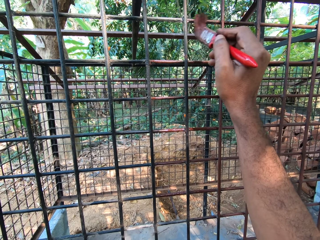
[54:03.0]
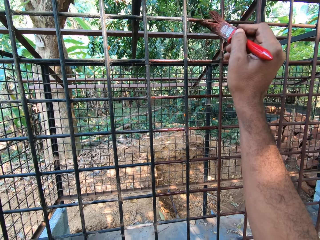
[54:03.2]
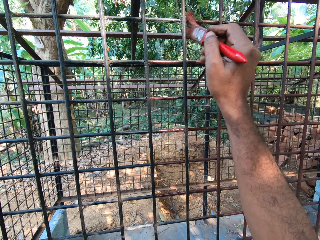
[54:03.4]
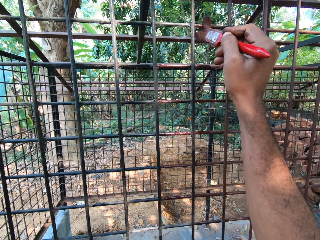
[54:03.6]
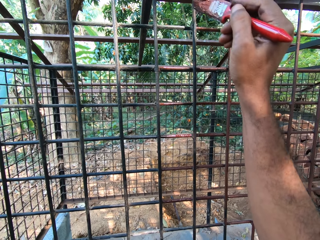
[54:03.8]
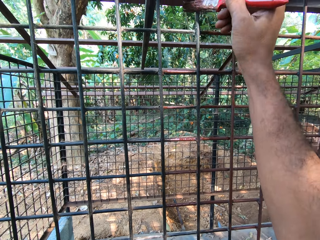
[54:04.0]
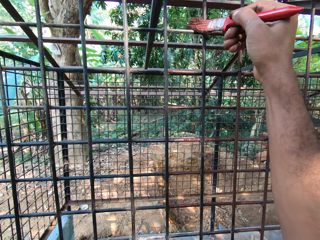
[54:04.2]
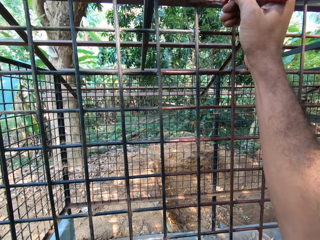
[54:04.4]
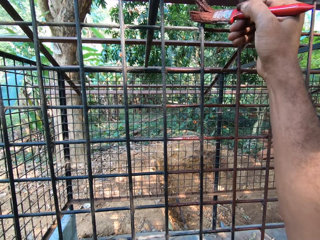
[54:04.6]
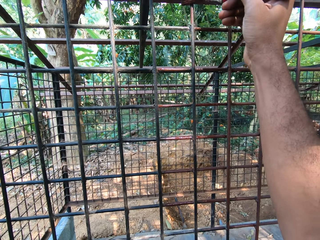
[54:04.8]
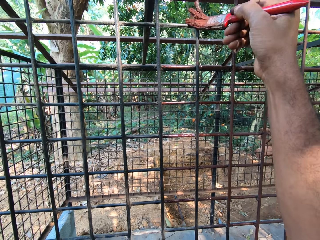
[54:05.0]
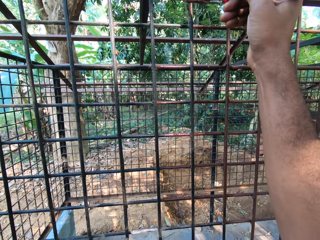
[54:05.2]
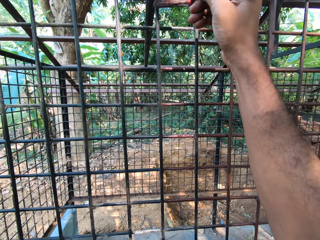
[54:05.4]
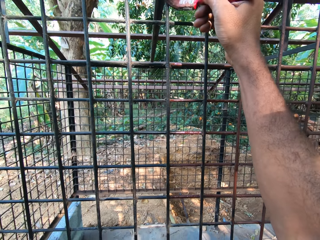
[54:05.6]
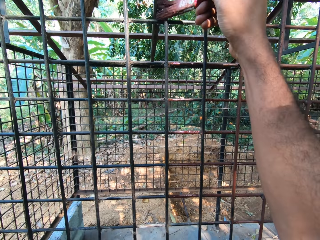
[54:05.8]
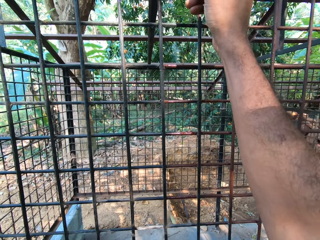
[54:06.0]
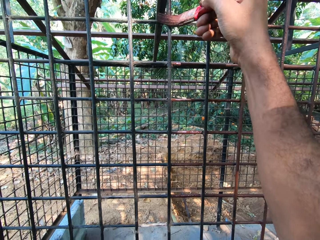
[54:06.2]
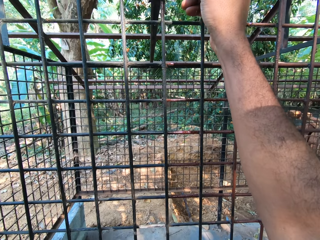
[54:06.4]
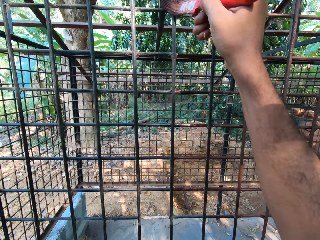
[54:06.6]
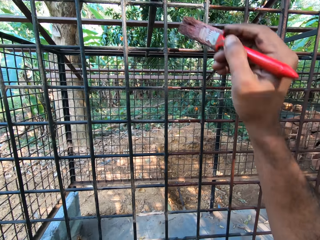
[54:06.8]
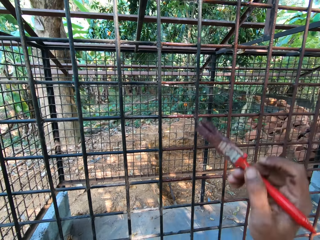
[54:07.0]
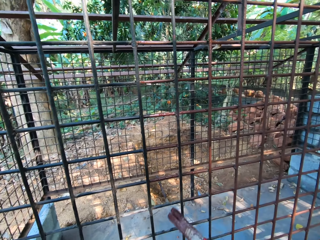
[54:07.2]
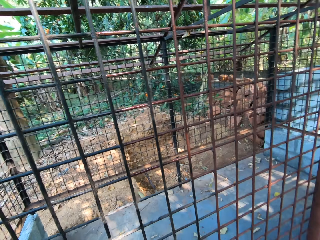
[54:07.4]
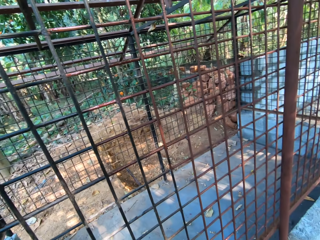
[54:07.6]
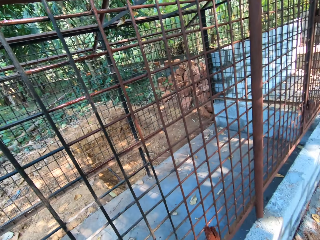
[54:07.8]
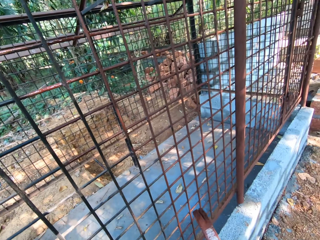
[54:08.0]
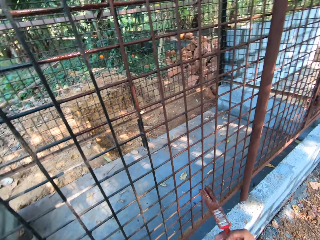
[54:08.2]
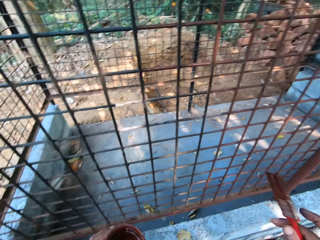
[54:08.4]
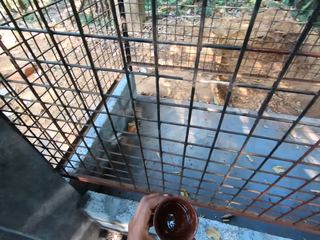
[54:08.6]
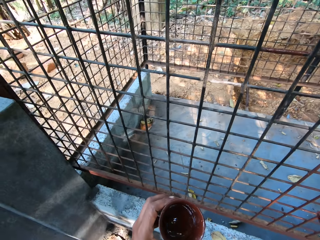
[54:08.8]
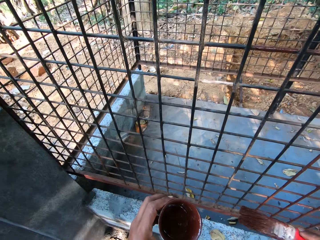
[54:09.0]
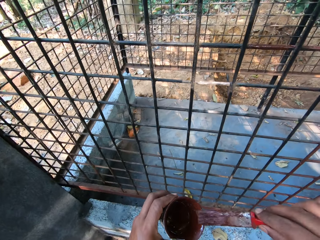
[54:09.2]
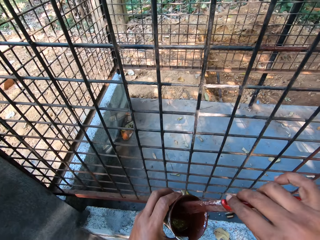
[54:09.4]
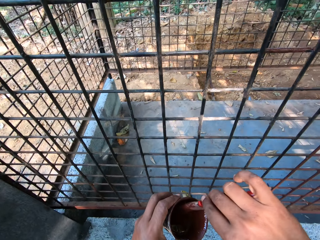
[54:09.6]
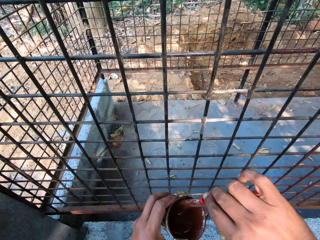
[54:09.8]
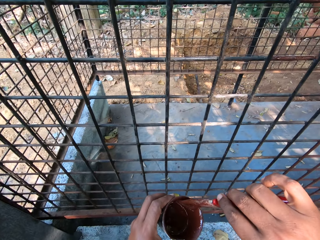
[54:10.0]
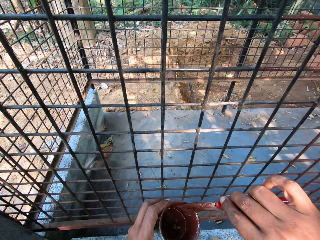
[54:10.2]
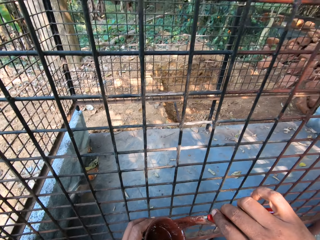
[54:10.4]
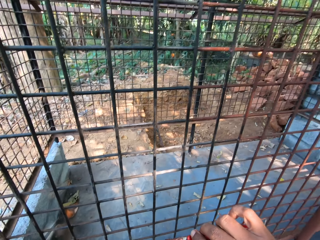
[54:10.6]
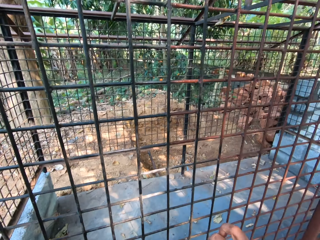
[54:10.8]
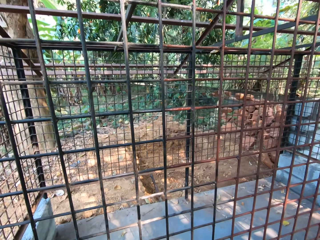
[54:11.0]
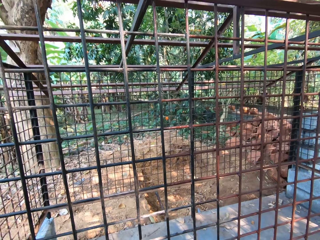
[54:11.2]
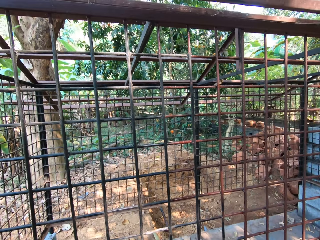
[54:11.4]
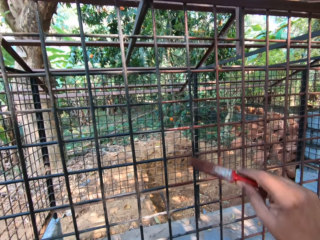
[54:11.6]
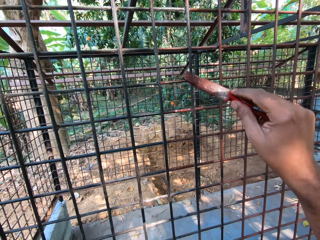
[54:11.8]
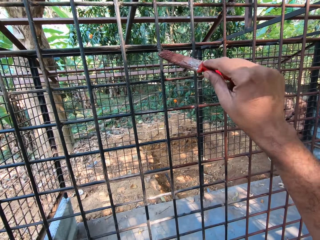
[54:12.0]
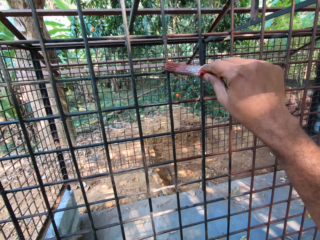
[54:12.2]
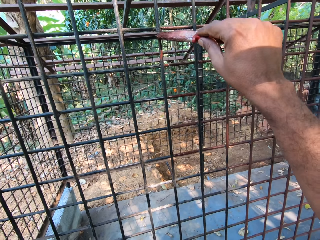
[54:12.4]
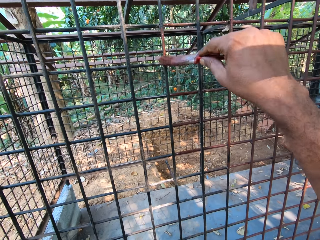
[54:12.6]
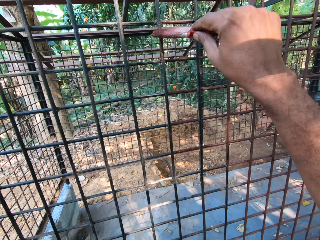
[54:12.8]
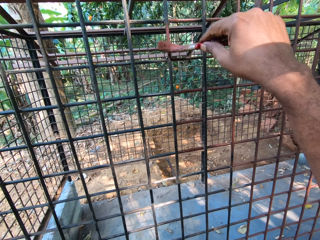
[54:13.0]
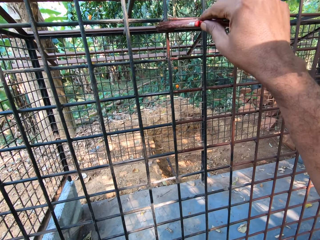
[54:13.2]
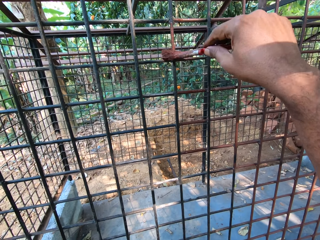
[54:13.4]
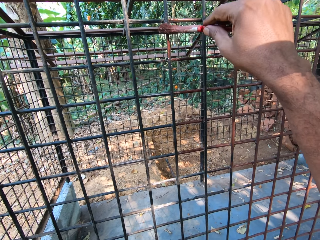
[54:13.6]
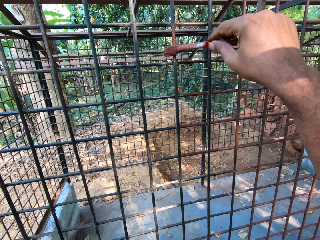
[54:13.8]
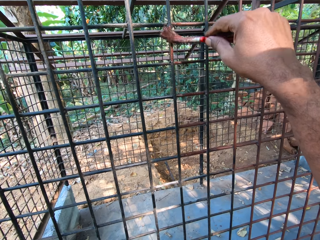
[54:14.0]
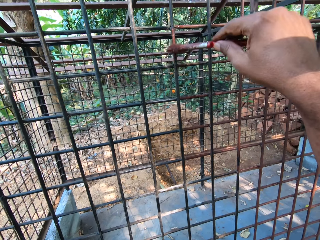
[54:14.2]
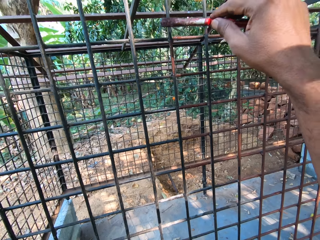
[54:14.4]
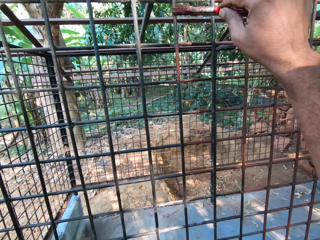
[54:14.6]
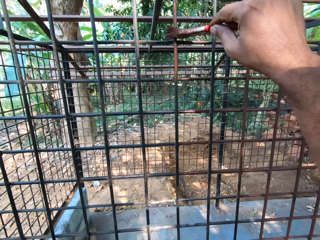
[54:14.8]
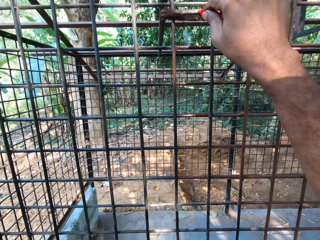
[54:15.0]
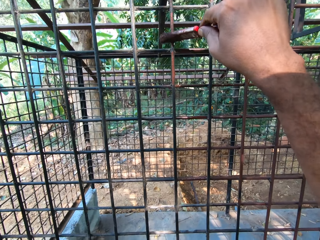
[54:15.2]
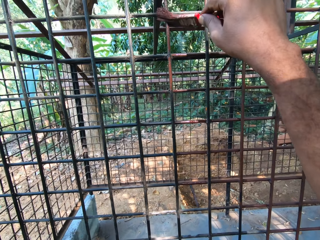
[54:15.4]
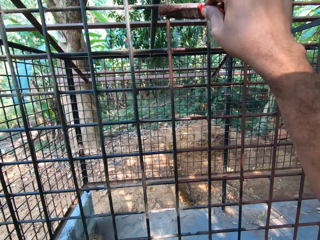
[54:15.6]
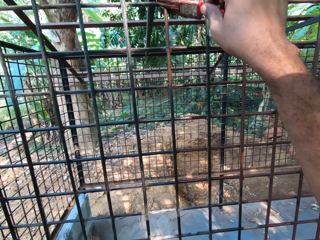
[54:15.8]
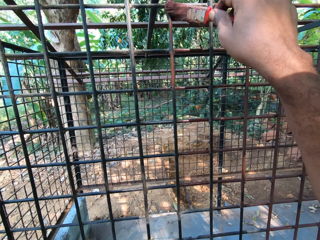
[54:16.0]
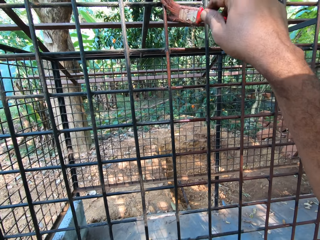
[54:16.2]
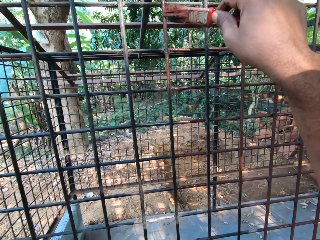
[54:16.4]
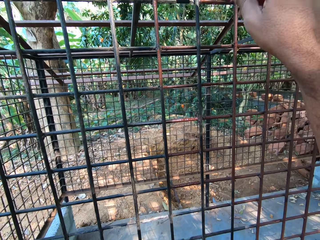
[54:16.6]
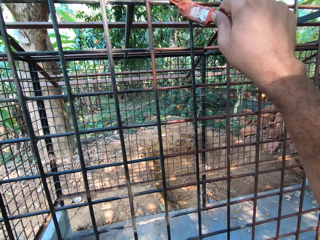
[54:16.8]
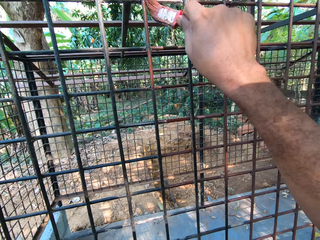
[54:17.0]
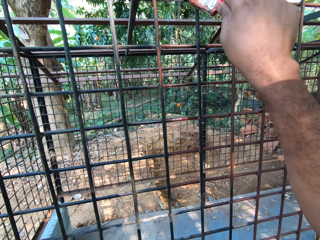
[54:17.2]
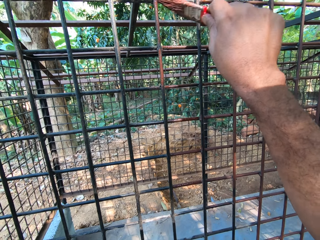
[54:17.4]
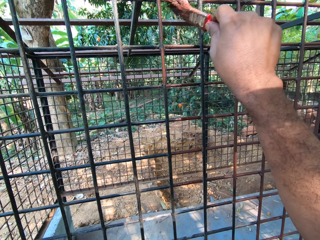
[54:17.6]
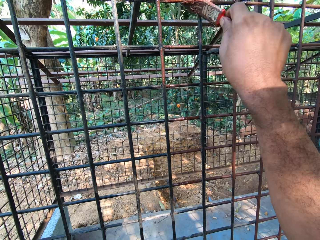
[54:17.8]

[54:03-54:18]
The camera wearer dips the brush in his right hand into the cup of paint in his left hand. He scrapes the brush bristles on the edge of the cup with his right hand. He paints the cage with the brush in his right hand.

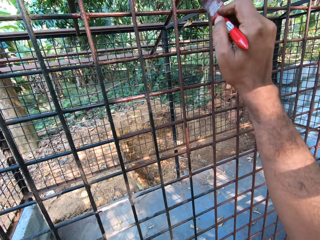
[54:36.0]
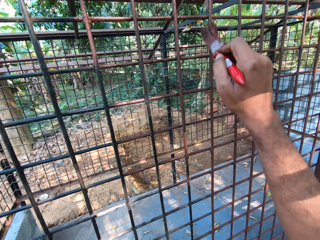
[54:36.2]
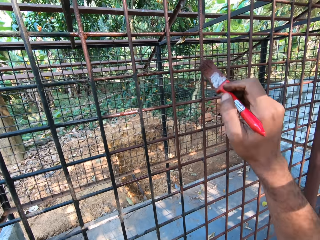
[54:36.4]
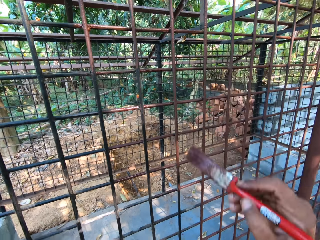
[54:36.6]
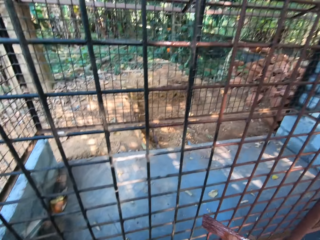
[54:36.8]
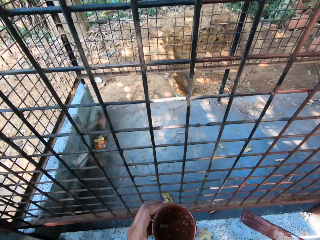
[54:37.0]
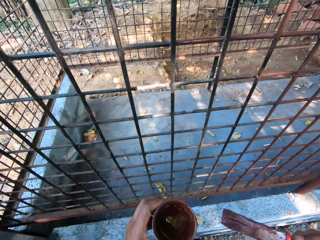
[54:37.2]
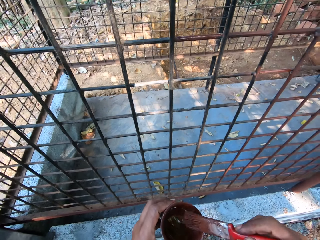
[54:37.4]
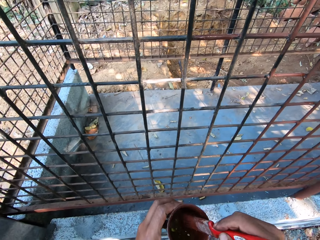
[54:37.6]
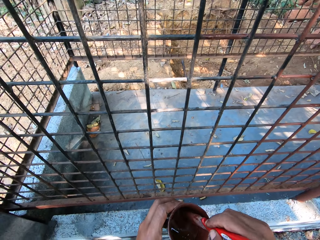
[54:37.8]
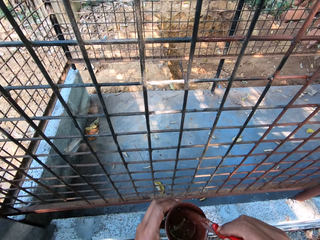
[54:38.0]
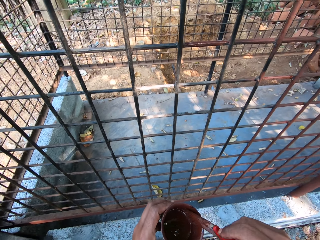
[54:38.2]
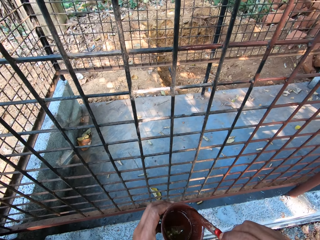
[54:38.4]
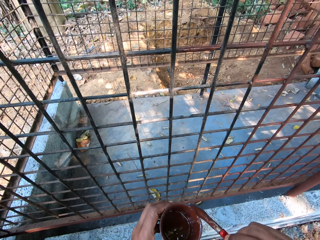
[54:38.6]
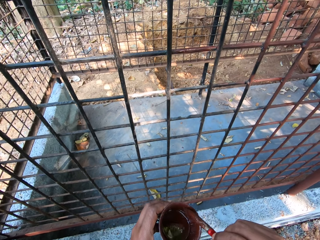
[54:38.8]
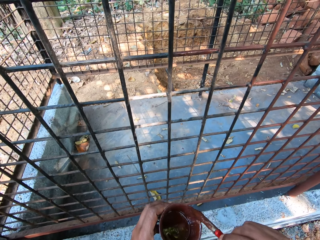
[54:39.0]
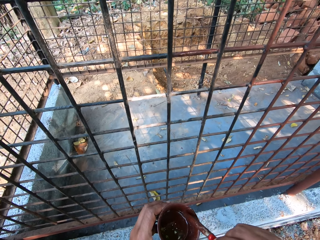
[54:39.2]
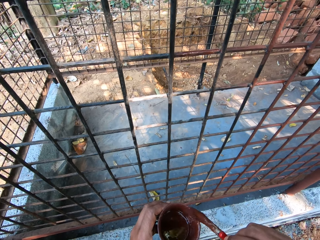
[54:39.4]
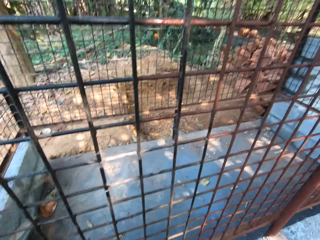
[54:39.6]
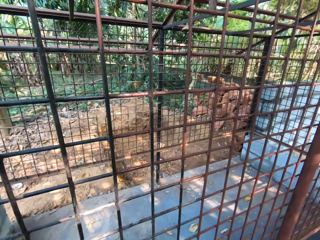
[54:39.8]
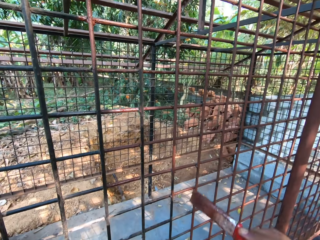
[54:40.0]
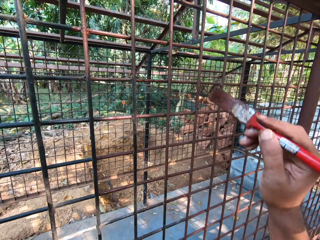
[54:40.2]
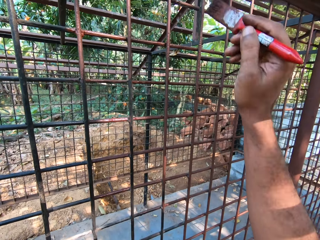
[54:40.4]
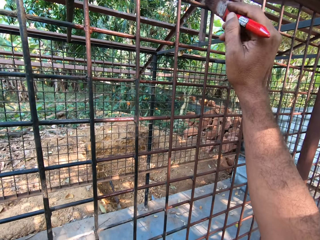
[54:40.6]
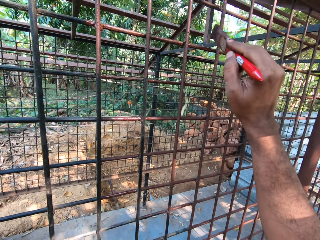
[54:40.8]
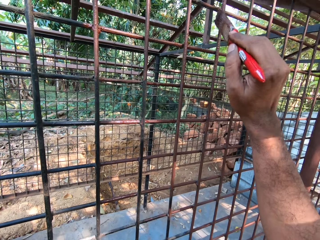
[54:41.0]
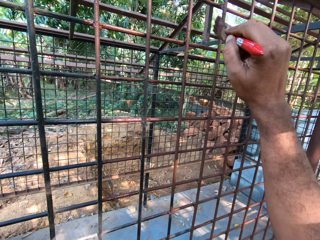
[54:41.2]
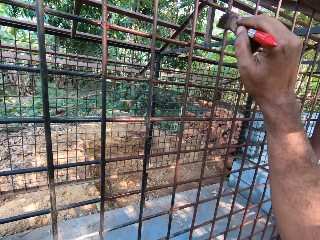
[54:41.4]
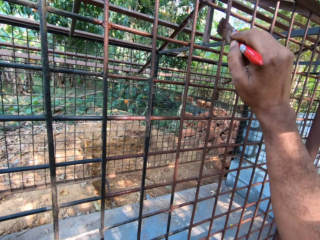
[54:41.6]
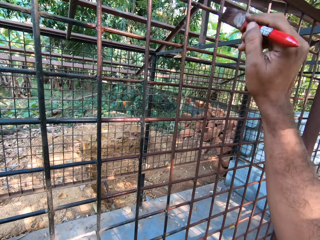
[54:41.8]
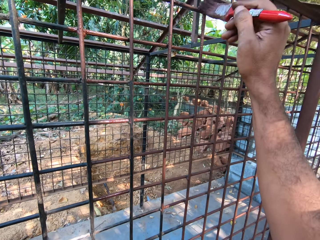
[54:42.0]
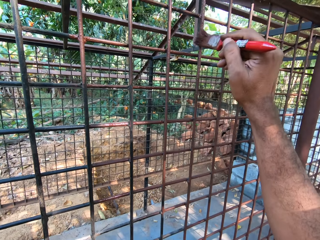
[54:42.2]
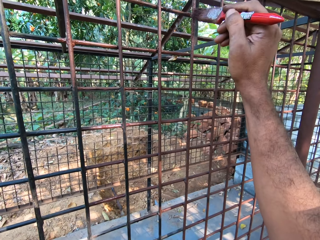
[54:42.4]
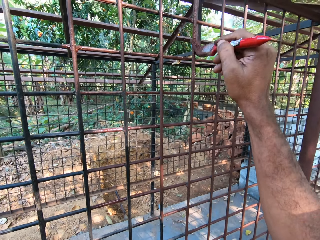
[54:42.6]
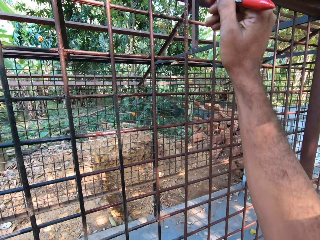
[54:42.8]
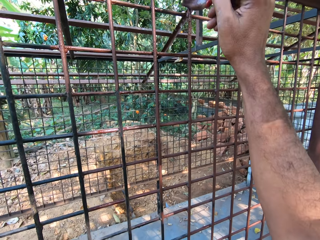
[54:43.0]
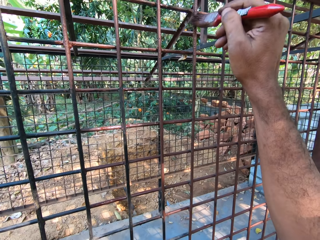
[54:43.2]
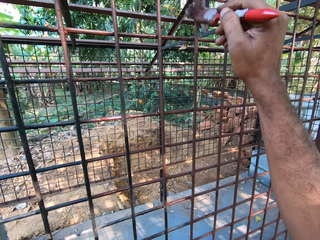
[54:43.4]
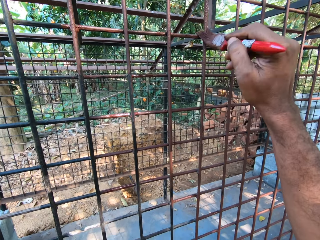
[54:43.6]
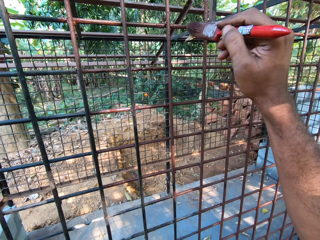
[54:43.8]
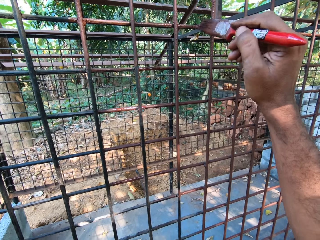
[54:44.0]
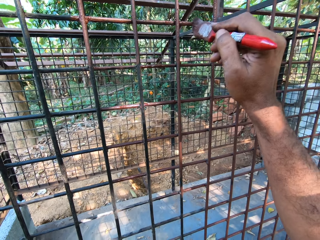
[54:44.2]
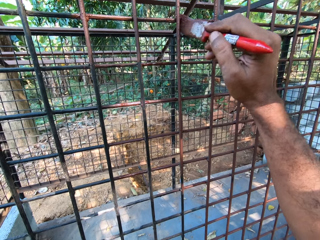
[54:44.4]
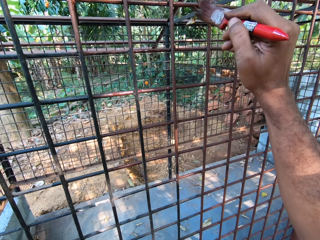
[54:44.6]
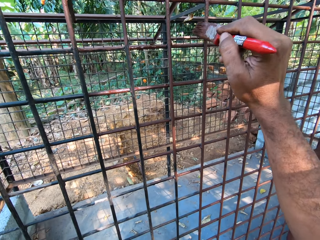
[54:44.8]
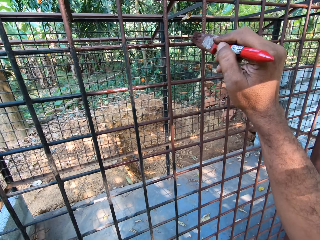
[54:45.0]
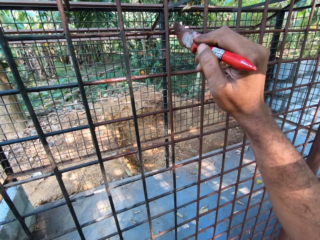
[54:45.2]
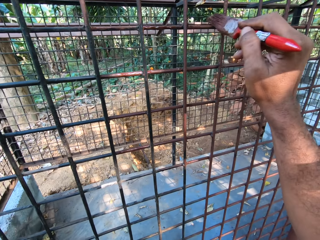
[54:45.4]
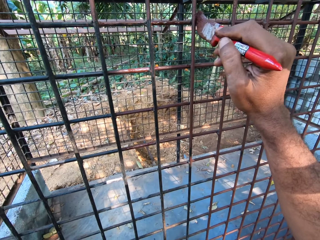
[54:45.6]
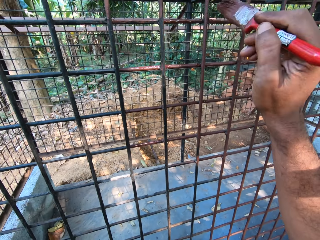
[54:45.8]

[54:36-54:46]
The camera wearer dips the paintbrush in his right hand into the cup of paint in his left hand. He wipes the paintbrush on the edge of the cup with his right hand. He paints the cage with the paintbrush in his right hand.
